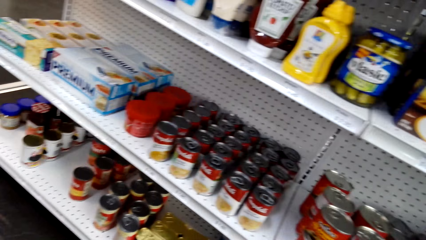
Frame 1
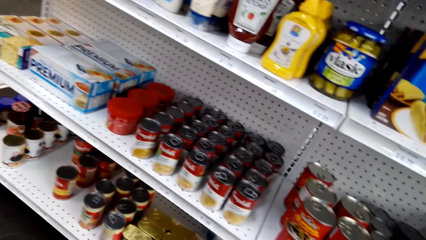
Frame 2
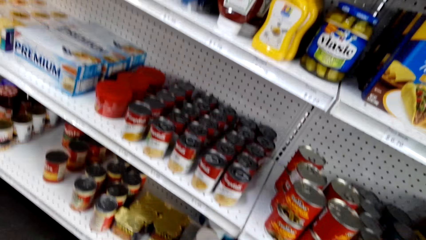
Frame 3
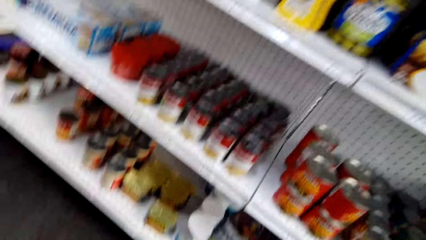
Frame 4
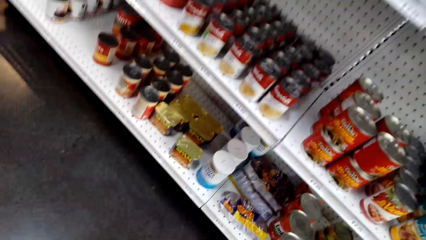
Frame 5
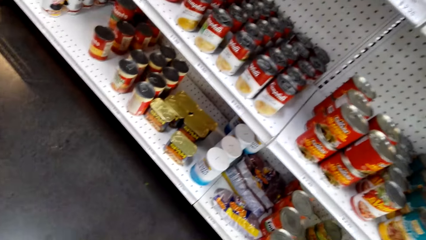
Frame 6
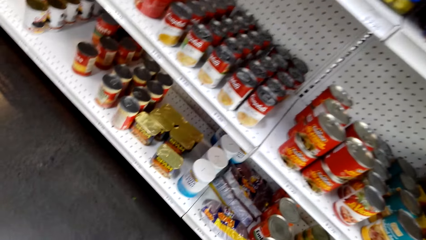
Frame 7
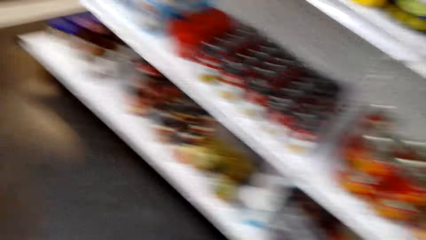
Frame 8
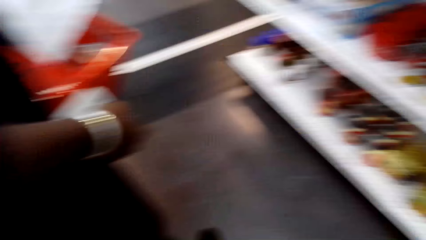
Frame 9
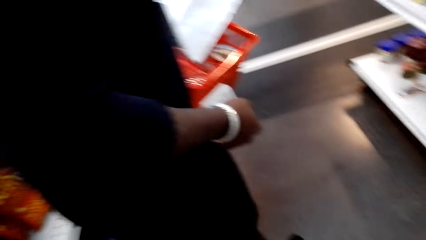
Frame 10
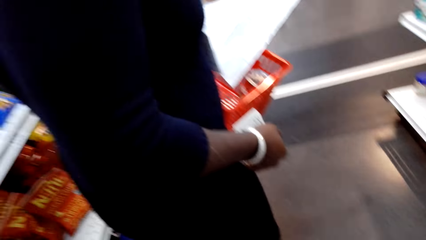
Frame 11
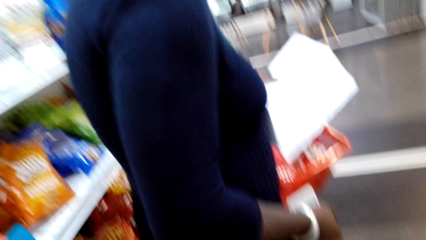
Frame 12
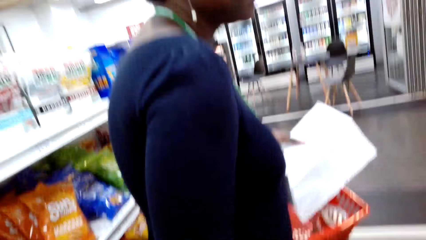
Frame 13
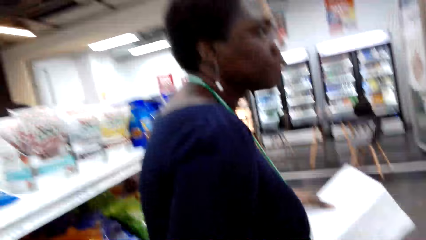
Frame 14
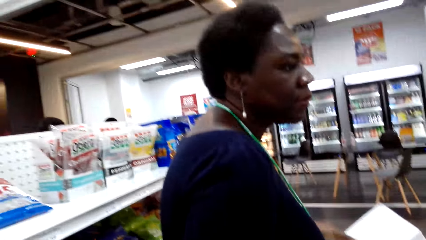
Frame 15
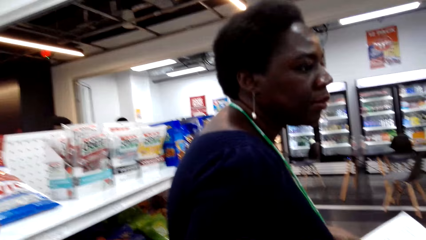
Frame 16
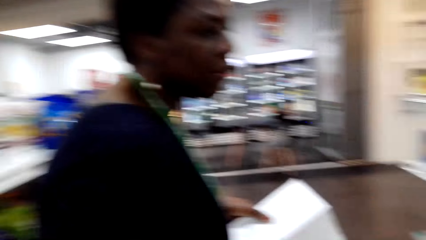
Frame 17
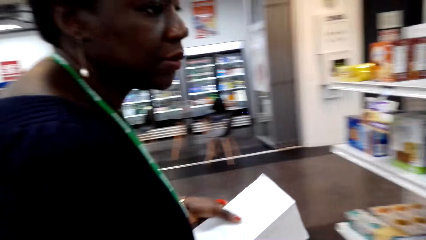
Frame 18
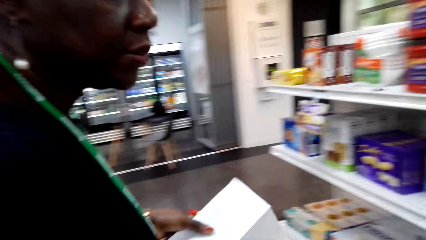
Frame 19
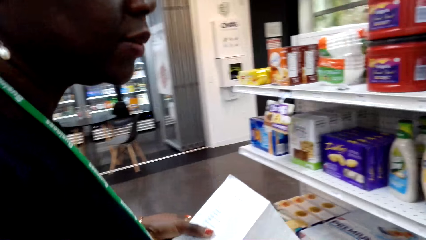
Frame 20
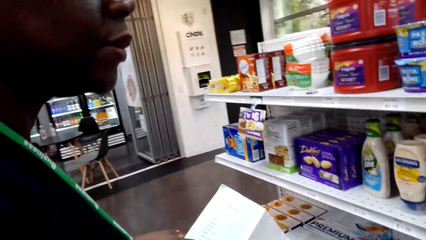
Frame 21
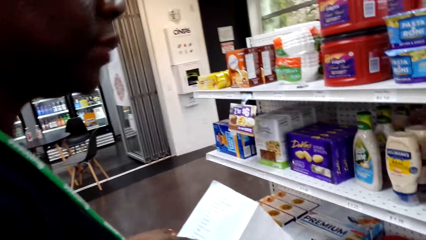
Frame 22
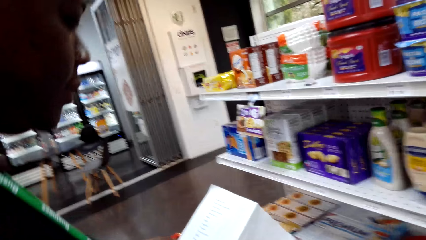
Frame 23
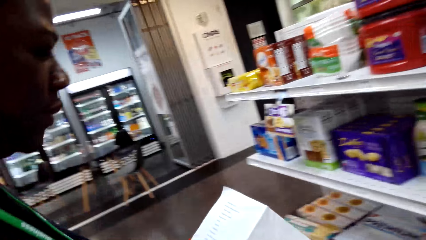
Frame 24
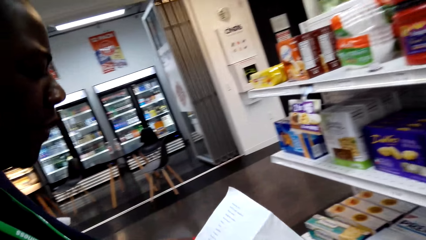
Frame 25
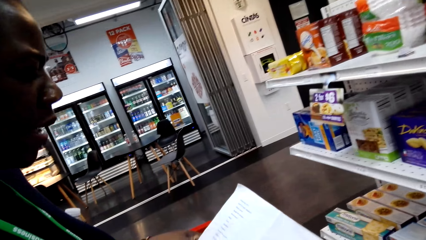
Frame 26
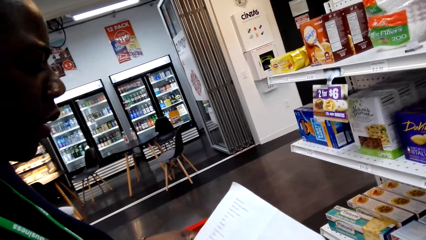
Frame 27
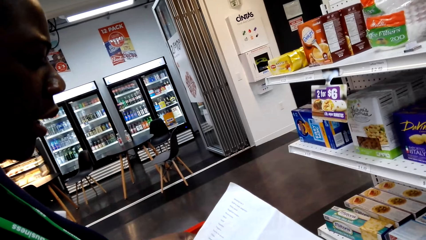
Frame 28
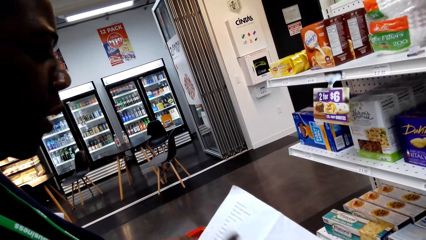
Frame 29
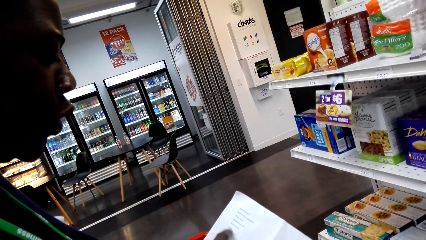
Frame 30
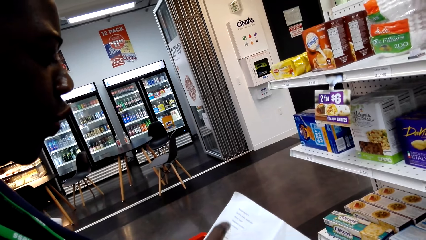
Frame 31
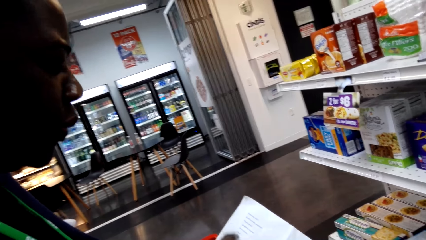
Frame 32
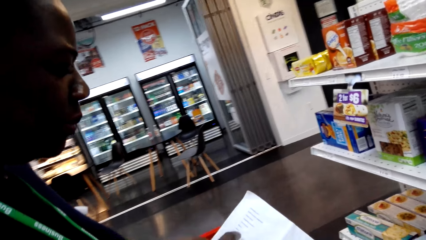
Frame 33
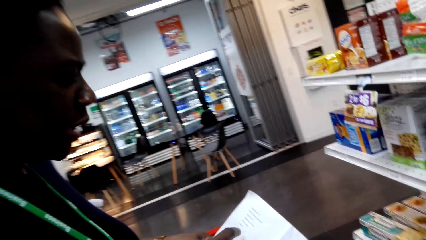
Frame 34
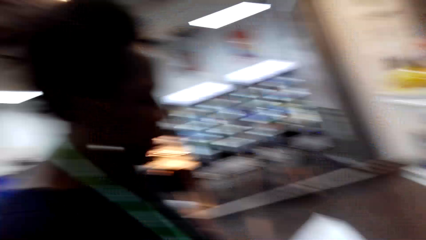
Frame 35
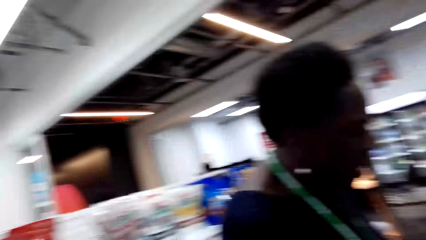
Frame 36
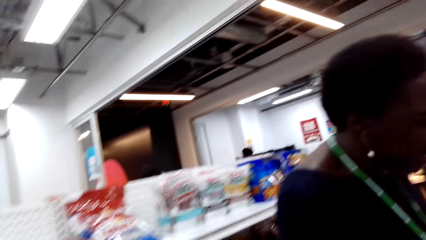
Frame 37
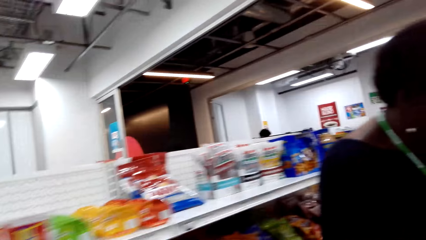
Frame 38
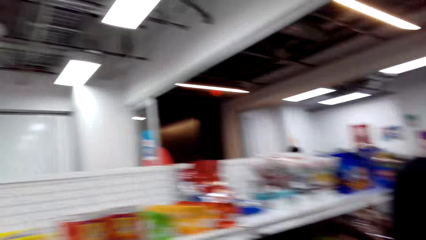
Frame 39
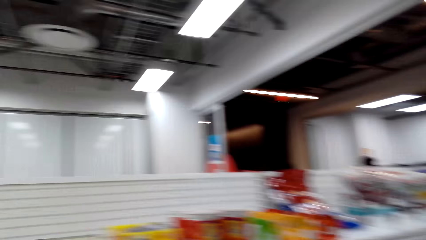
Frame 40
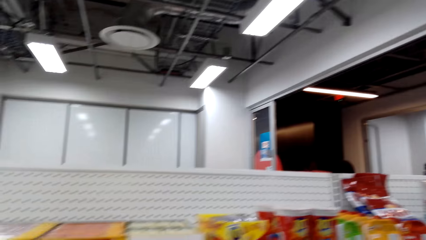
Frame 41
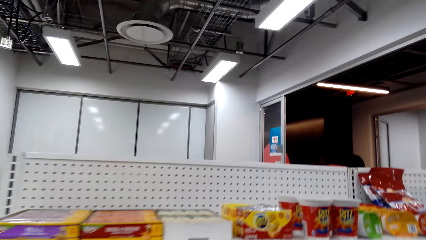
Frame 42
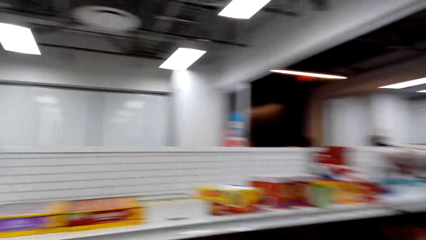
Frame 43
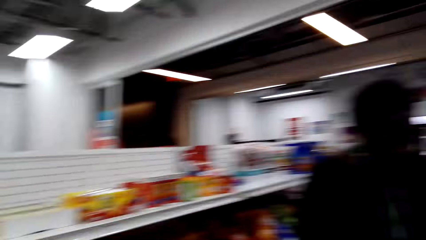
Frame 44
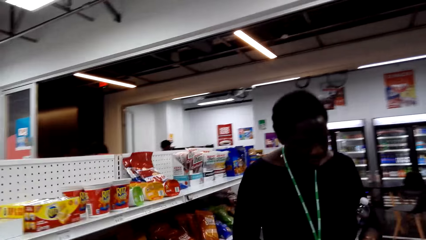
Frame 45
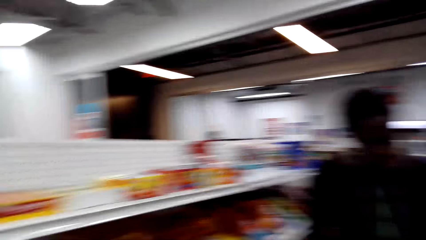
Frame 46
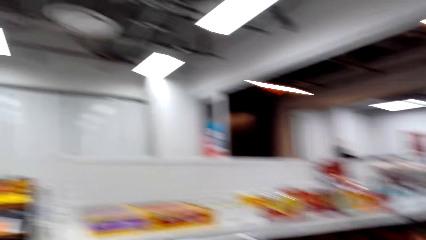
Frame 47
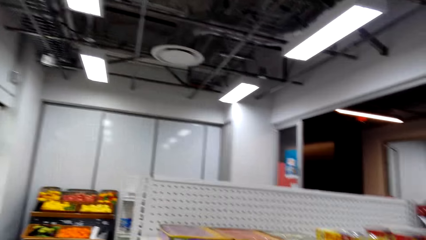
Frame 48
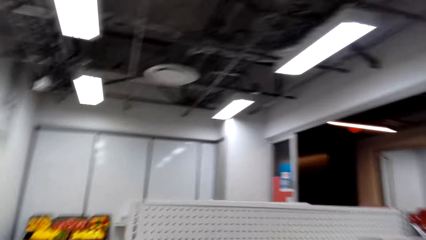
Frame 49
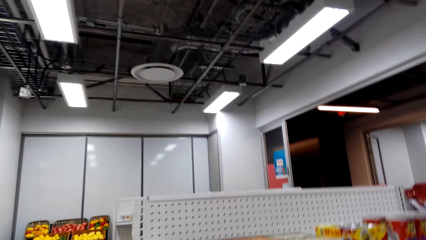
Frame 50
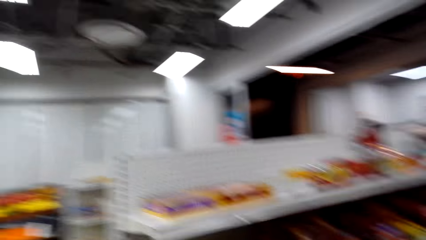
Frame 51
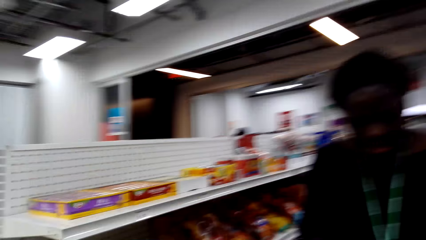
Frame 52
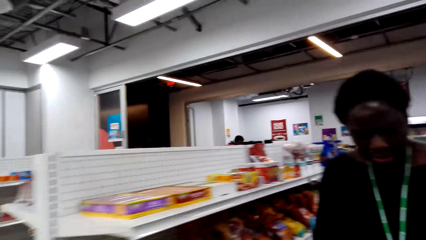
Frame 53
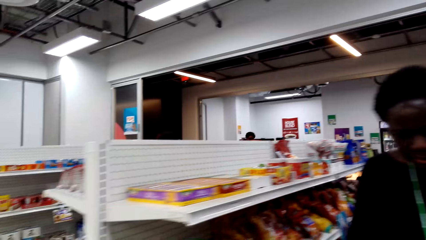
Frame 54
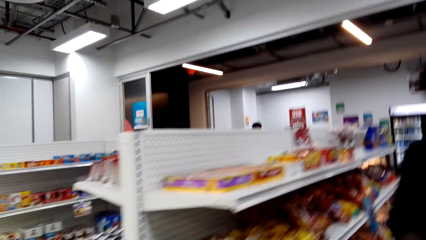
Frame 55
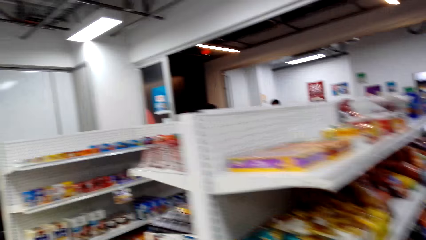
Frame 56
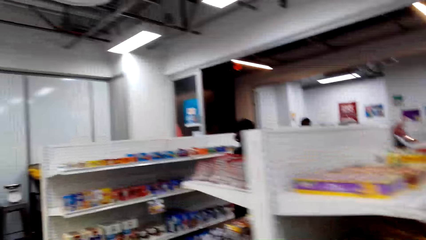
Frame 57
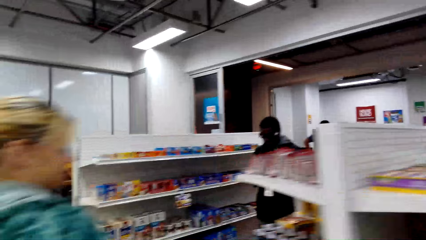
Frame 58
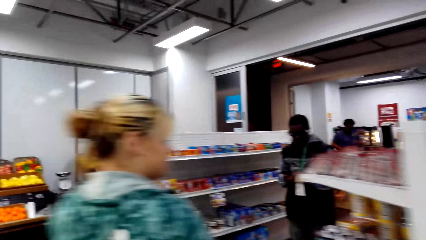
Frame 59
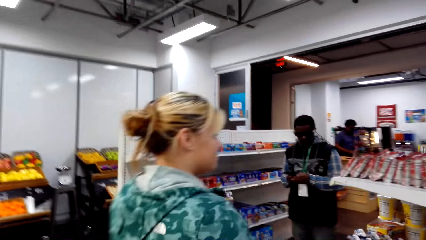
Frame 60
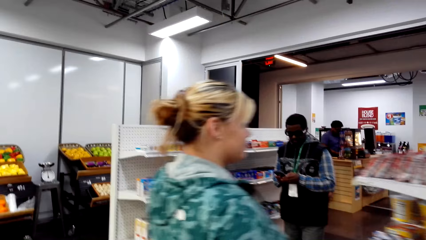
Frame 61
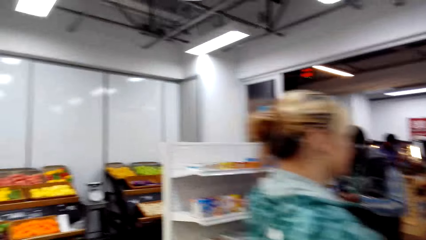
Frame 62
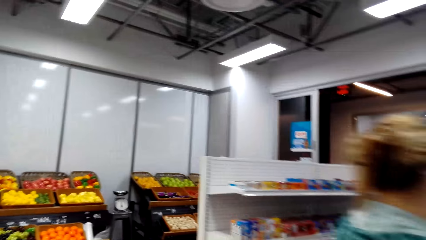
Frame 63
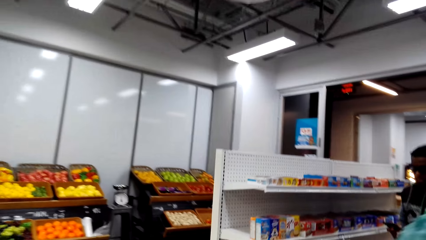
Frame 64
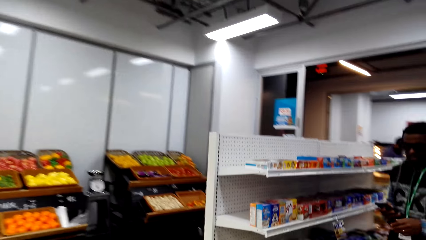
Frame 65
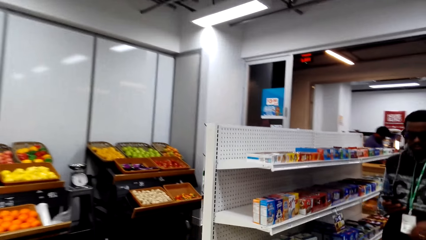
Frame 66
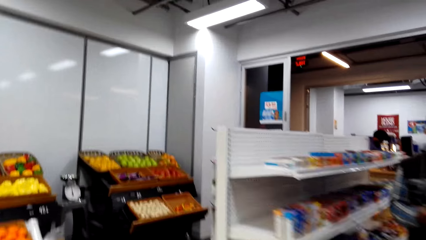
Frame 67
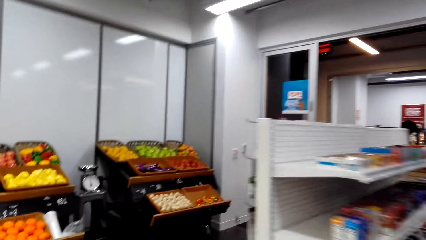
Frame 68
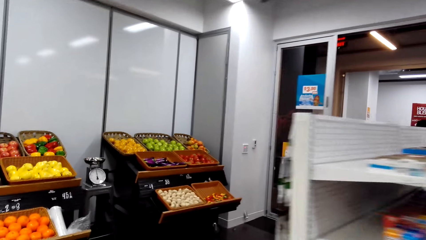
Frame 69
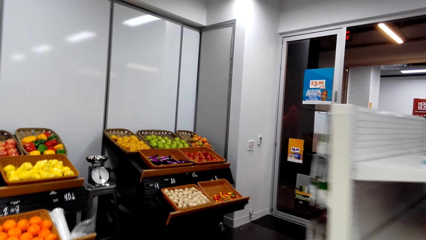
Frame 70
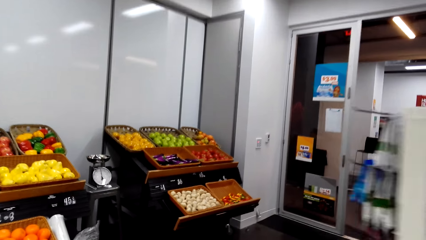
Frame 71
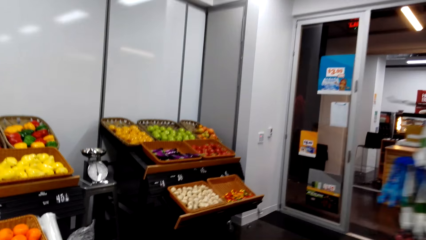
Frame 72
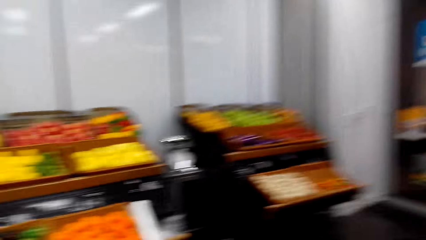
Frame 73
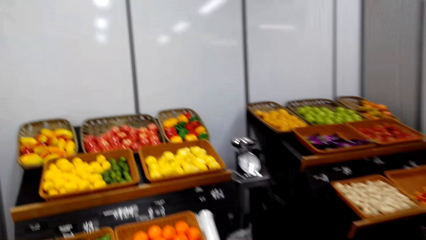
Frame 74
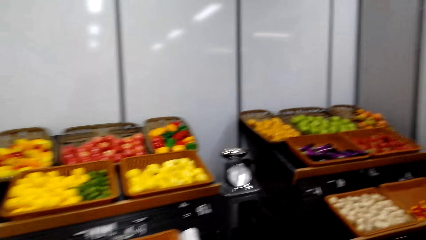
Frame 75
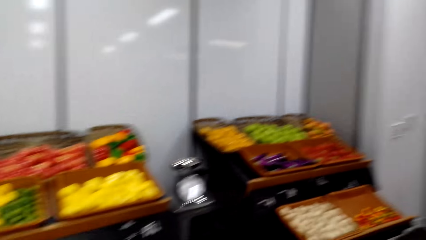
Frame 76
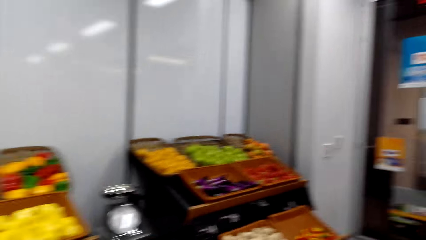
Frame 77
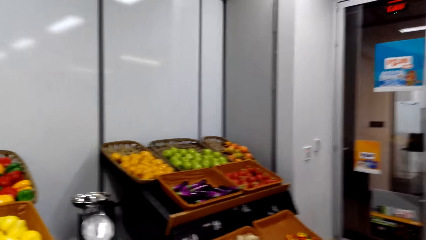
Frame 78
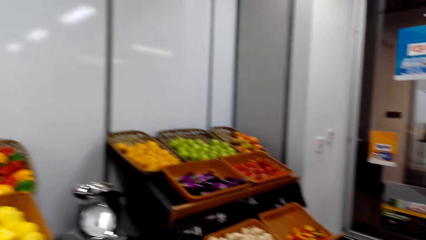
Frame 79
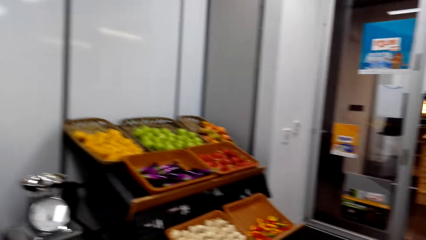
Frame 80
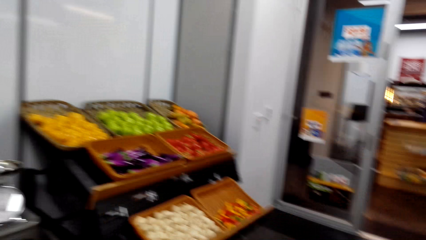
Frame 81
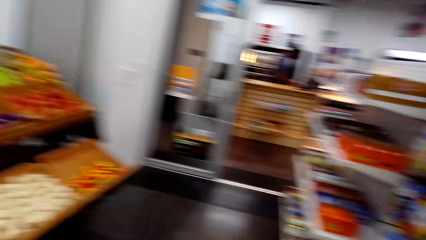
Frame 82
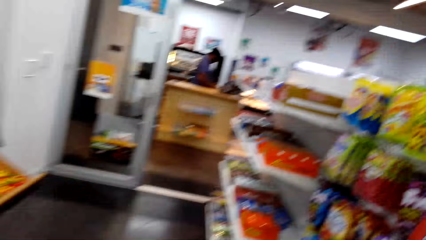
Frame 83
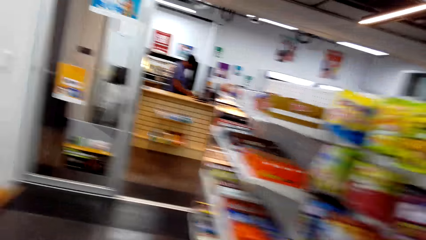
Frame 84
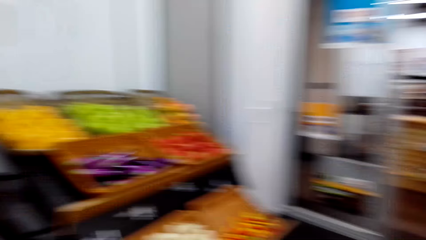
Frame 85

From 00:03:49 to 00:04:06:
The camera wearer looks at the items on the shelf. They look around and talk with a lady. The lady reads from the shopping list. The camera wearer looks around the supermarket. They talk with the lady. They walk towards the fruit section.
